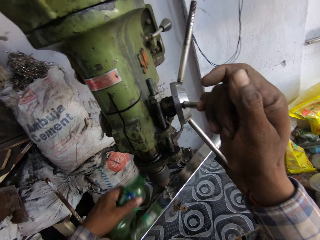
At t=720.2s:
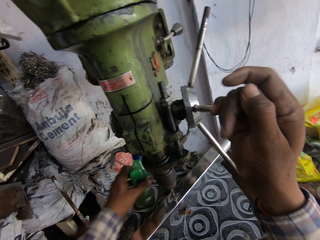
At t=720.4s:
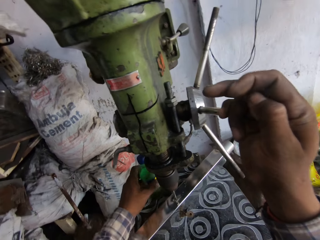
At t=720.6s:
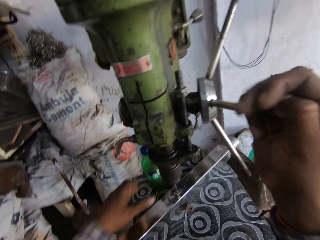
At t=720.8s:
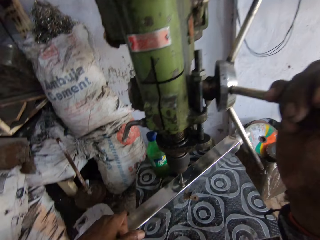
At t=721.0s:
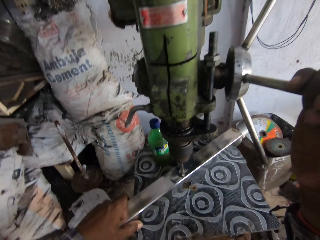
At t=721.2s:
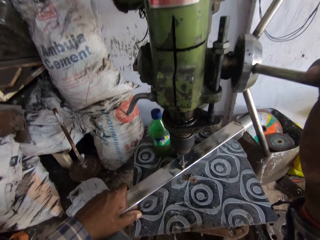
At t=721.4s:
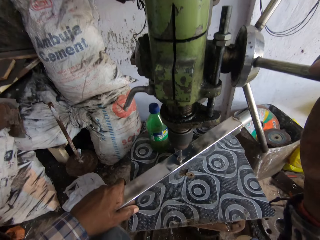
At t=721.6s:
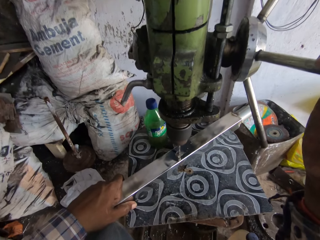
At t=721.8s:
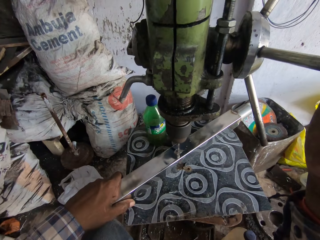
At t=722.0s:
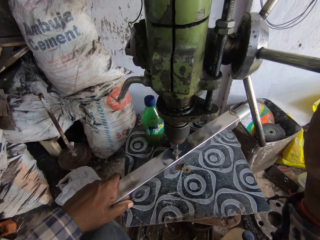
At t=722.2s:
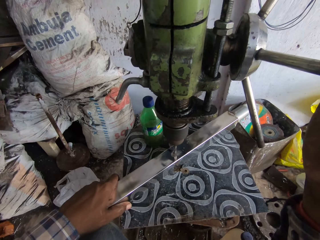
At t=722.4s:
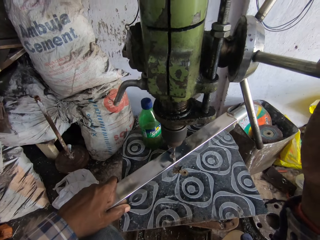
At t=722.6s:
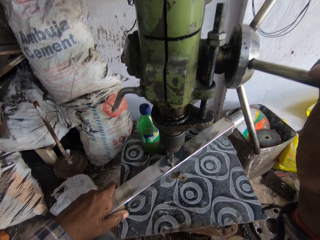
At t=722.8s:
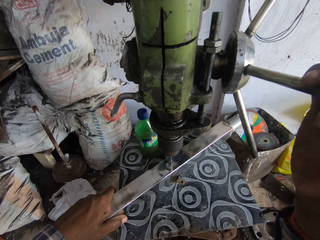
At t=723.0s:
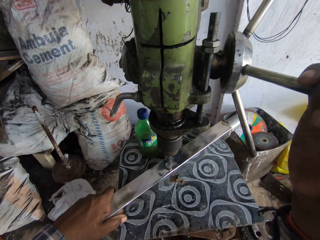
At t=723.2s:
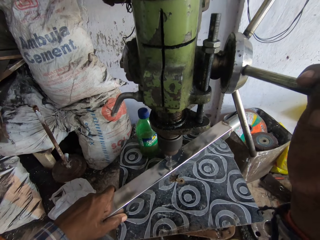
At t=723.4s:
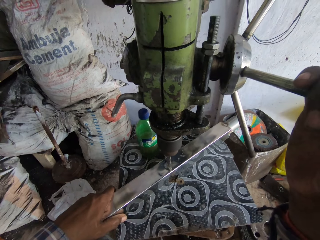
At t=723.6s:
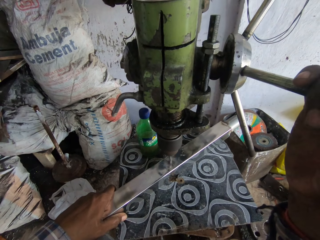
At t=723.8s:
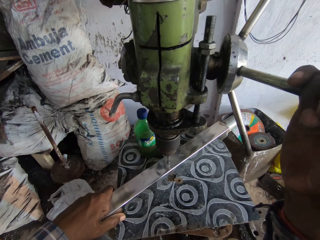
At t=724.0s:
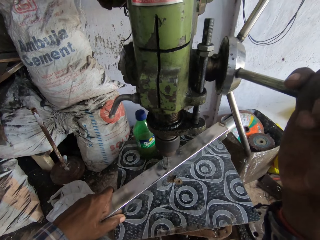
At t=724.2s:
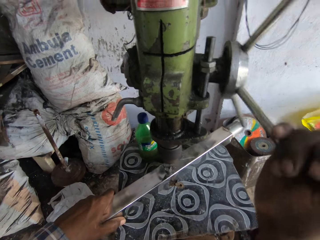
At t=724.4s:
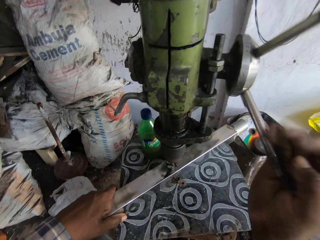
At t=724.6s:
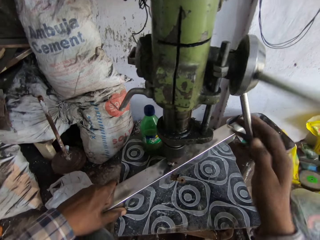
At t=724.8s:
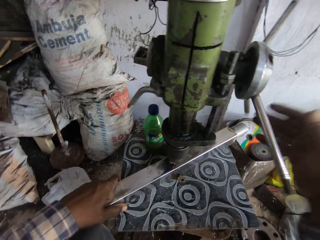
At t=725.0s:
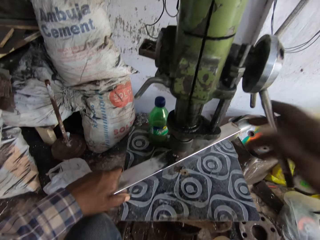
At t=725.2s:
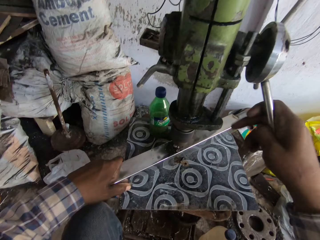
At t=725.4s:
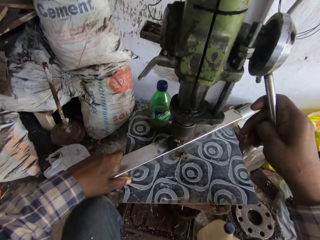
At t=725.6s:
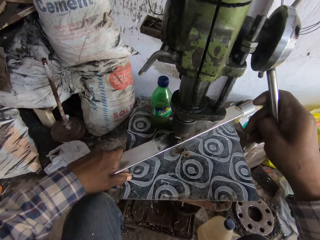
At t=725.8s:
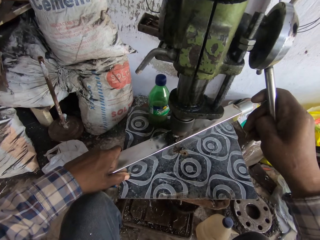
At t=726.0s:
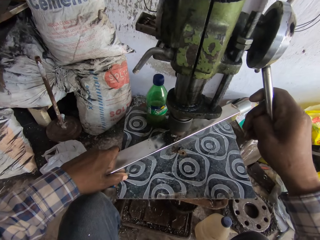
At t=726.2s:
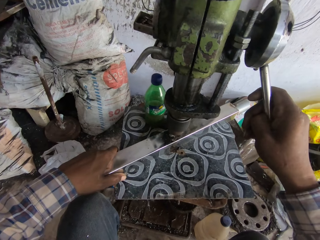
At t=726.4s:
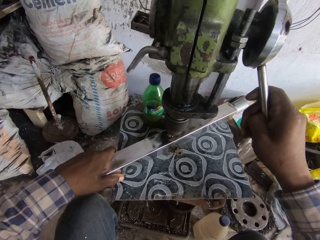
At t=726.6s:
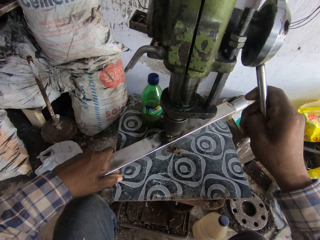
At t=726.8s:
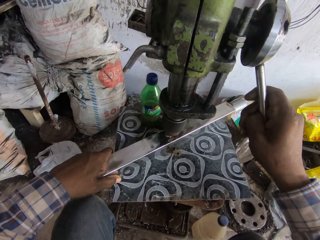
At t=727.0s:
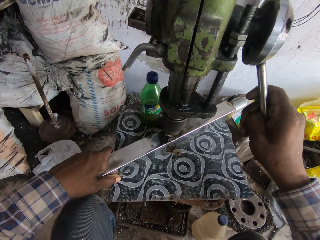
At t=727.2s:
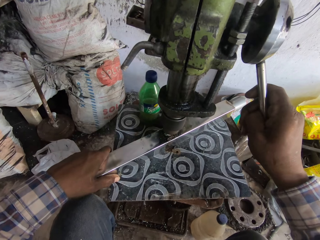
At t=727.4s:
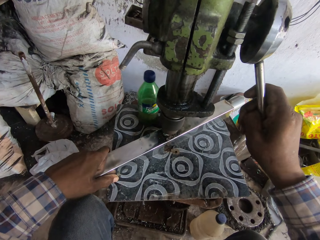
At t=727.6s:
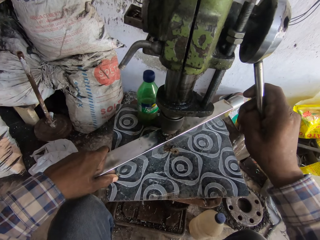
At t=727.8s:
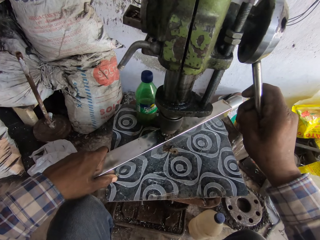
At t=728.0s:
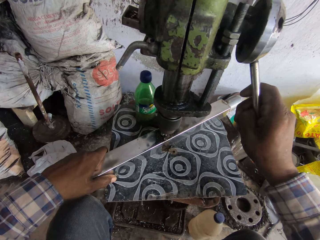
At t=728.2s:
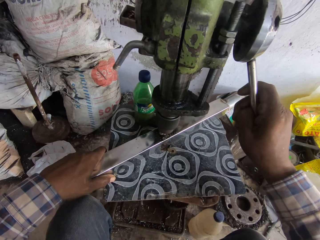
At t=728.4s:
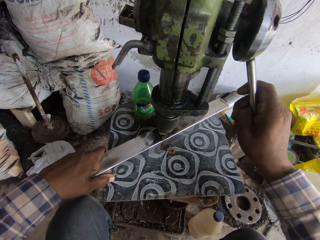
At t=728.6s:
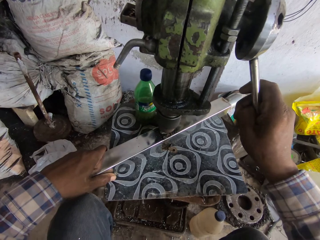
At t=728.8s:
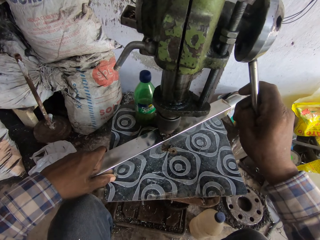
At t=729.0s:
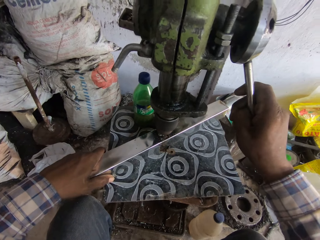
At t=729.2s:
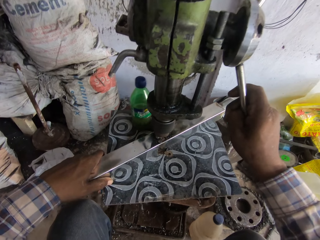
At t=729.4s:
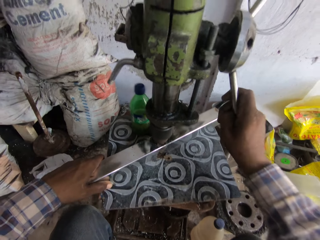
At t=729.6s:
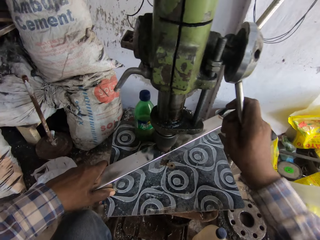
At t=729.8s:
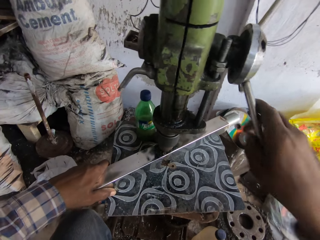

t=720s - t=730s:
The camera wearer drops the bottle of oil on the work bench with his left hand. He places his left hand on the iron rod. He holds the rectangular shaped steel rod with a hand. He turns the drill feed handle.

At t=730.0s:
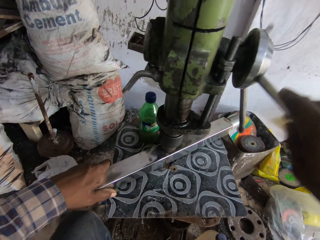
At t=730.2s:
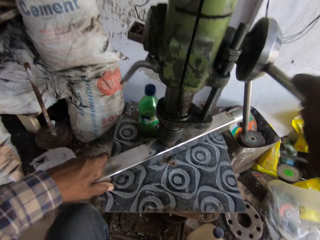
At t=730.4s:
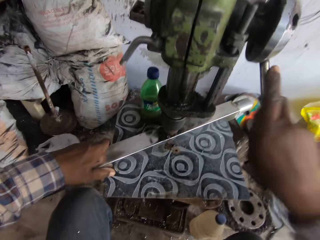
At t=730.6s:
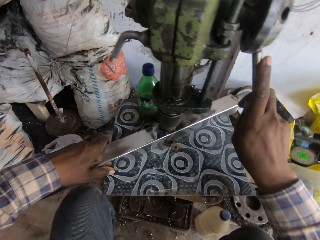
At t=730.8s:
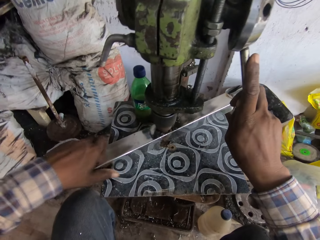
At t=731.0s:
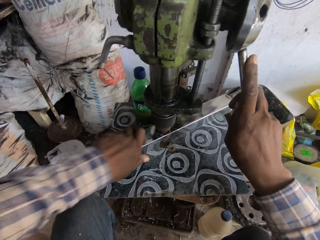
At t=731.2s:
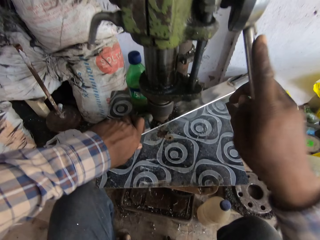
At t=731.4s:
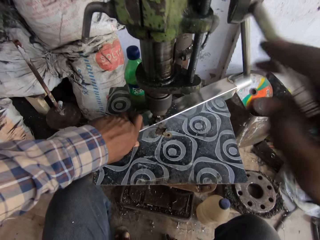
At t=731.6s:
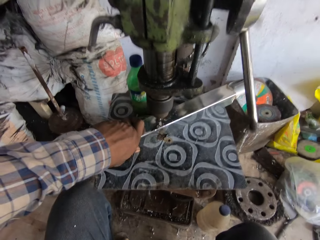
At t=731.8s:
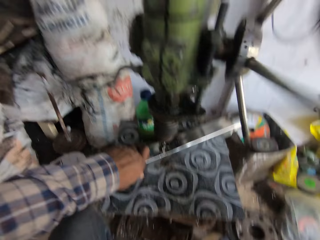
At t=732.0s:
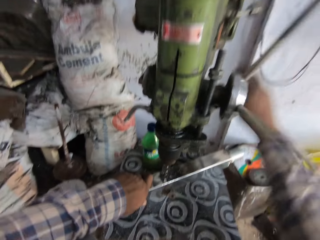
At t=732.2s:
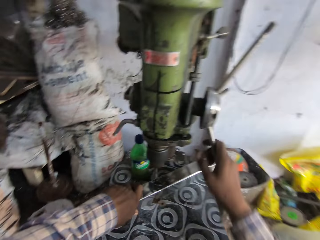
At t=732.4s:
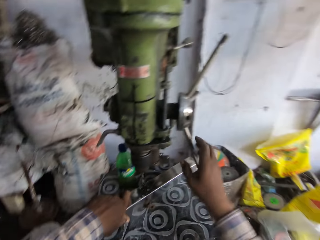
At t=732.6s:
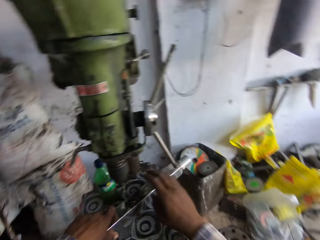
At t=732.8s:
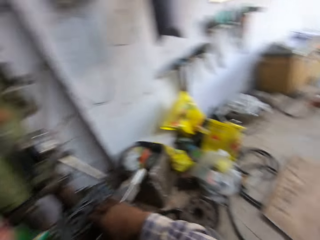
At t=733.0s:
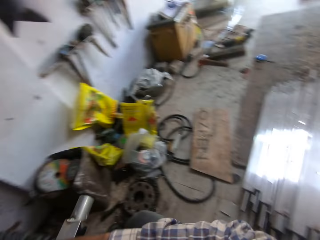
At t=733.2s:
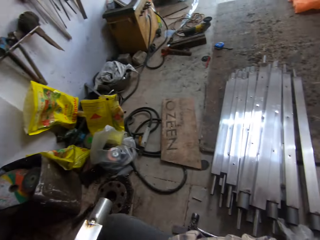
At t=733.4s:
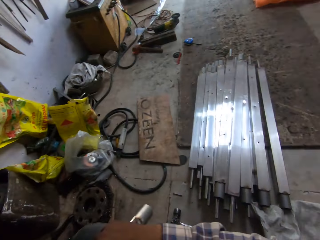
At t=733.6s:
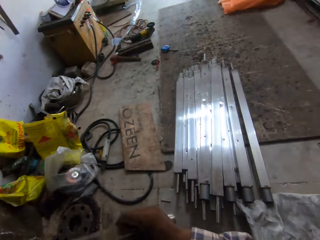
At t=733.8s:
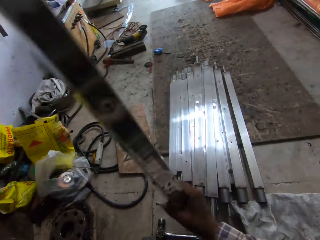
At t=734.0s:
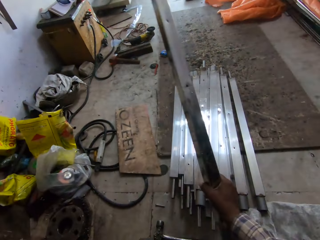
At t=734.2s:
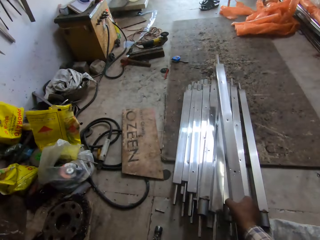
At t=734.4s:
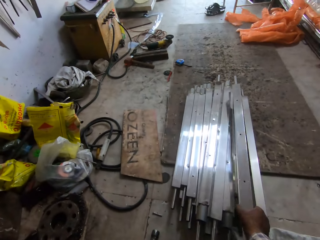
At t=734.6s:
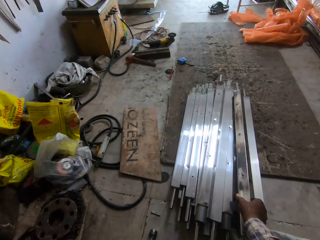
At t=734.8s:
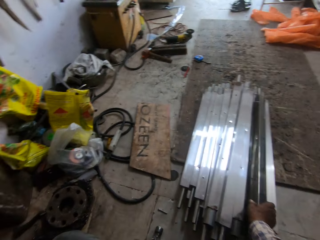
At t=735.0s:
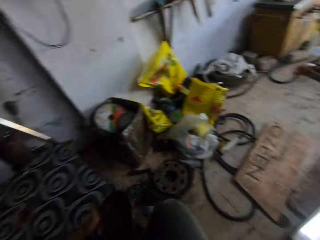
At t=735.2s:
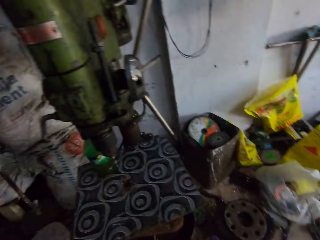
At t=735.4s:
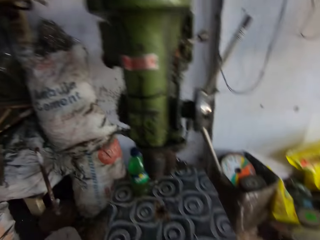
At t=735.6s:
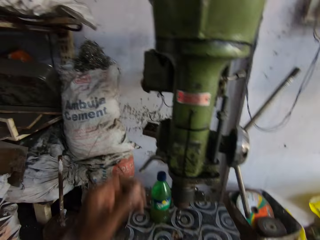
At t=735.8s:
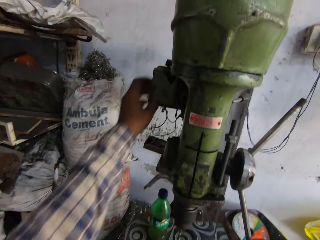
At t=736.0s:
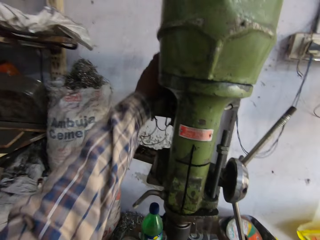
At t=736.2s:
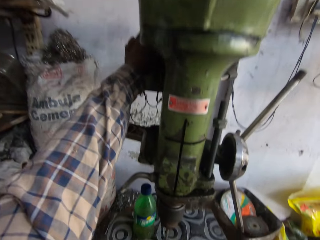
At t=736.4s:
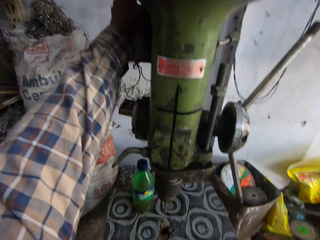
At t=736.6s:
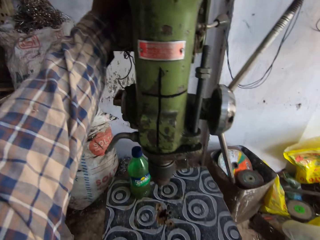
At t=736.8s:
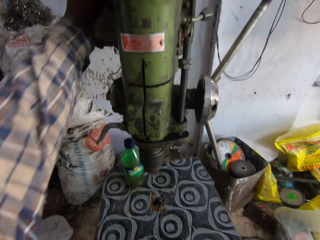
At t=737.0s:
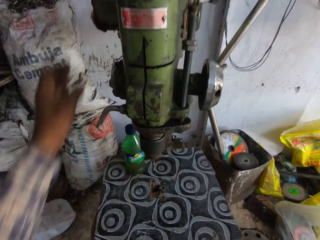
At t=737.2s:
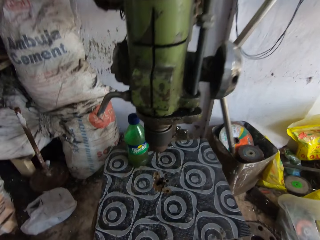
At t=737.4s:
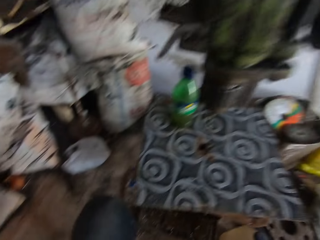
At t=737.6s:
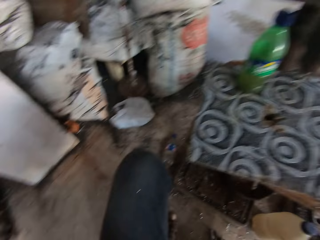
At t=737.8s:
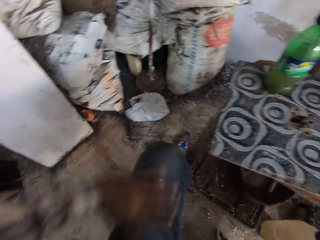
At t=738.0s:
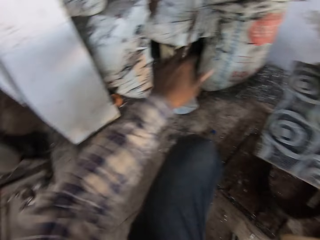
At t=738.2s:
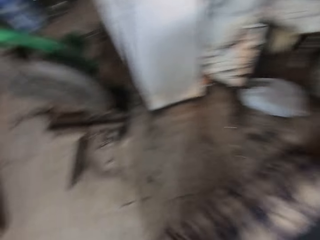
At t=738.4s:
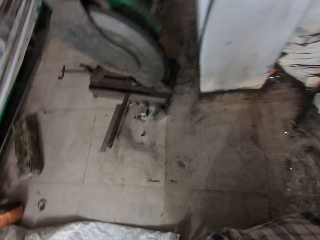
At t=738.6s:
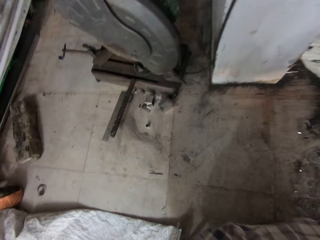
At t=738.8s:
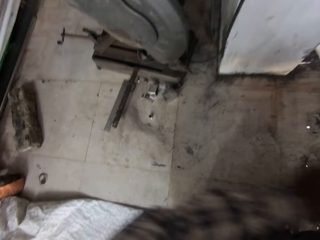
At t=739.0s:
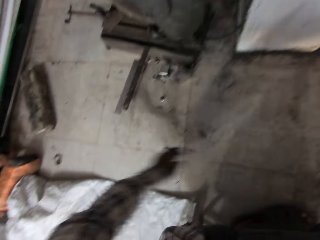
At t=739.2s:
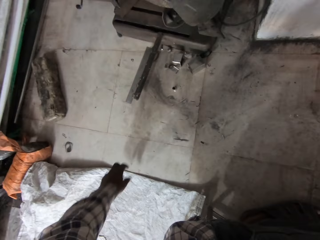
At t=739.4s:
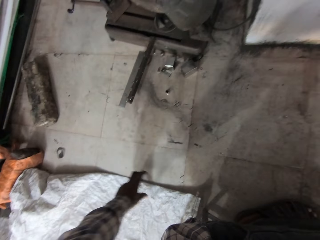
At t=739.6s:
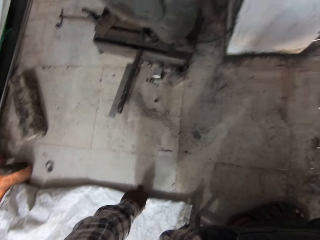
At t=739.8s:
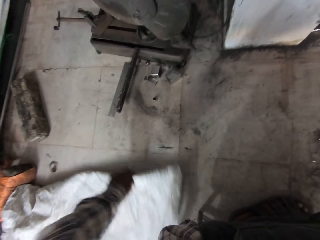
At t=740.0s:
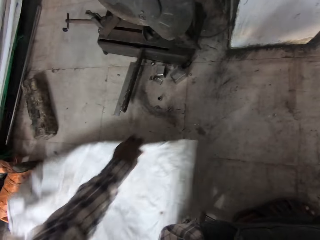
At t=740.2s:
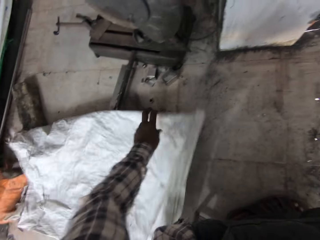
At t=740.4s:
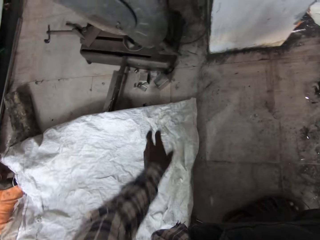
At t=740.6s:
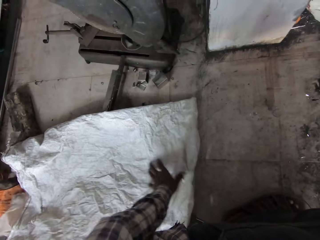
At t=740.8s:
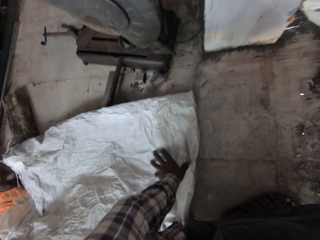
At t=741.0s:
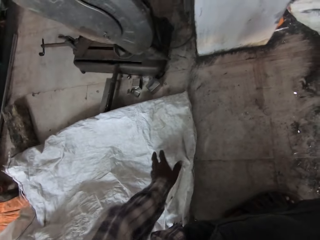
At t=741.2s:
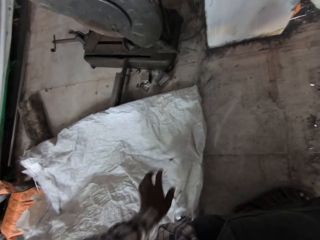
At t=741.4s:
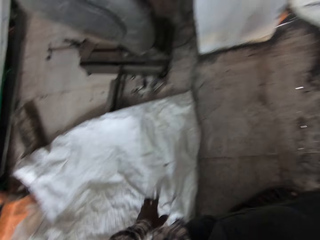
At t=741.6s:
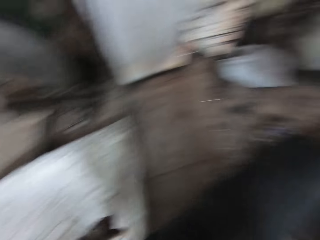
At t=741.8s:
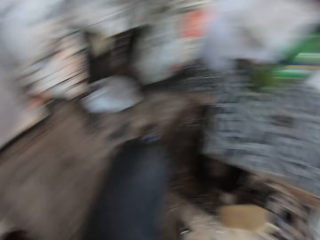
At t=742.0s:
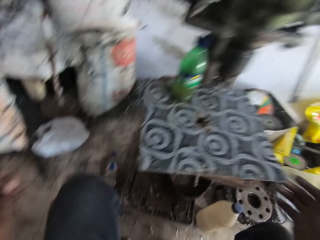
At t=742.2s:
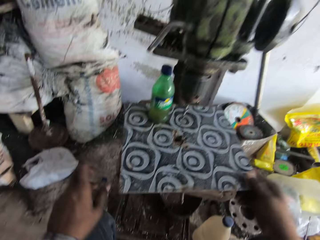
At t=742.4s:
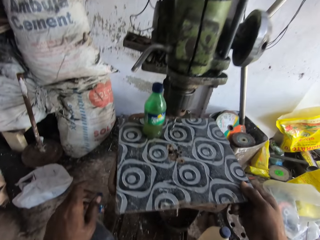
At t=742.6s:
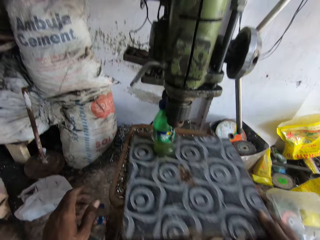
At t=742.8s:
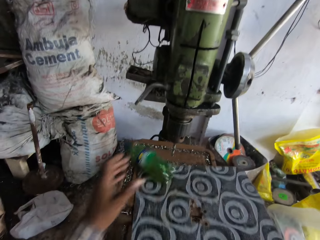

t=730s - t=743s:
The camera wearer places his left hand on the iron rod. He turns the drill feed handle. He takes the iron rod from the work bench with his right hand. He places the iron rod on the pile of iron rods with his right hand. He touches the bench drilling machine with his left hand. He operates the drilling machine. He turns left. He adjusts a white sack on the floor with his left hand. He pulls a bag. He turns front.
